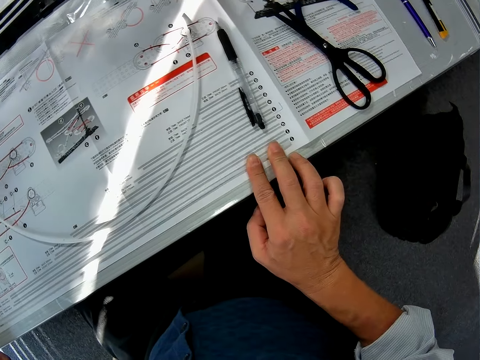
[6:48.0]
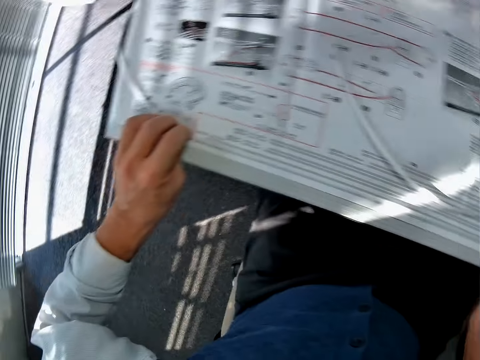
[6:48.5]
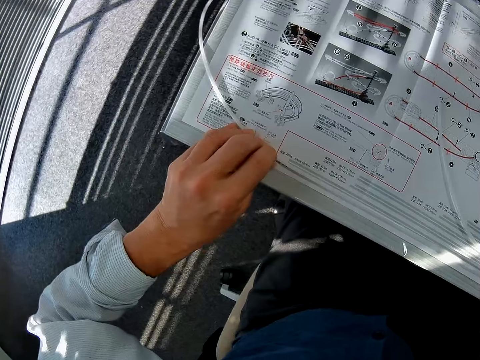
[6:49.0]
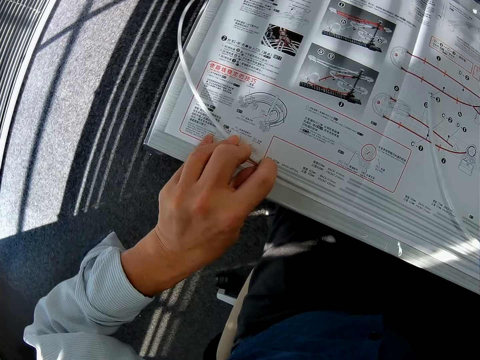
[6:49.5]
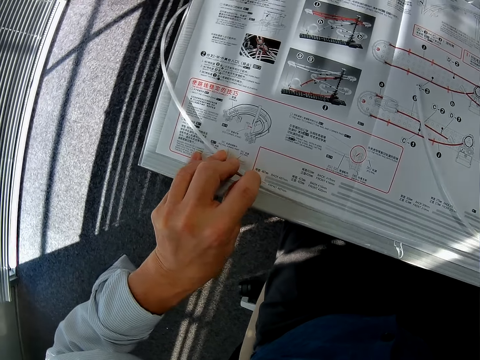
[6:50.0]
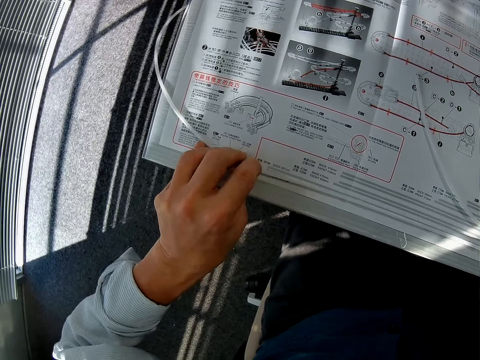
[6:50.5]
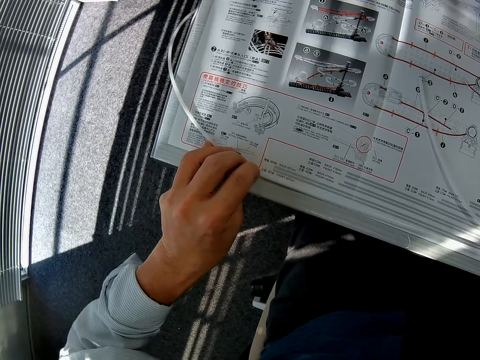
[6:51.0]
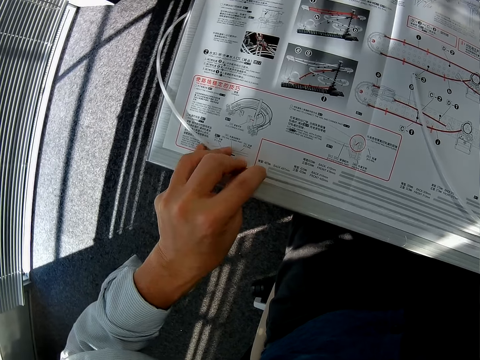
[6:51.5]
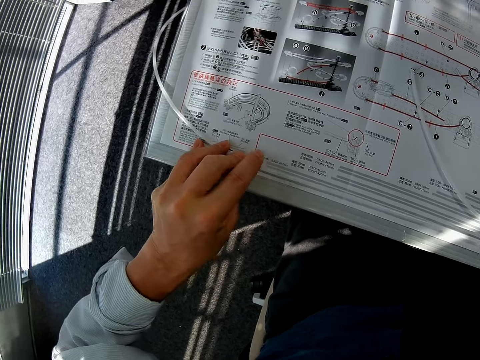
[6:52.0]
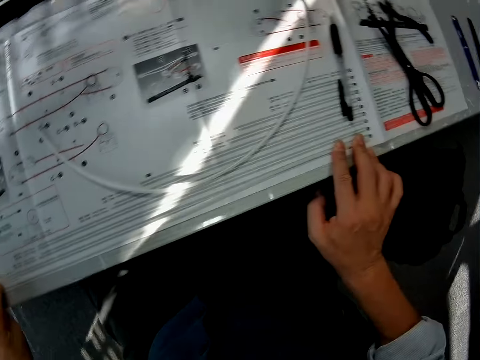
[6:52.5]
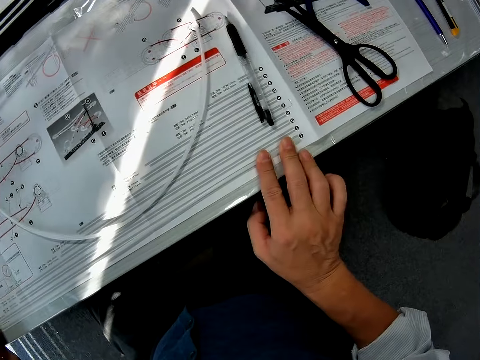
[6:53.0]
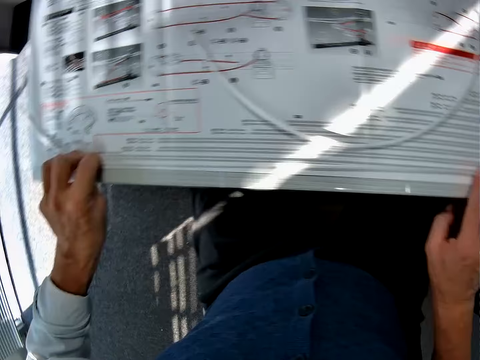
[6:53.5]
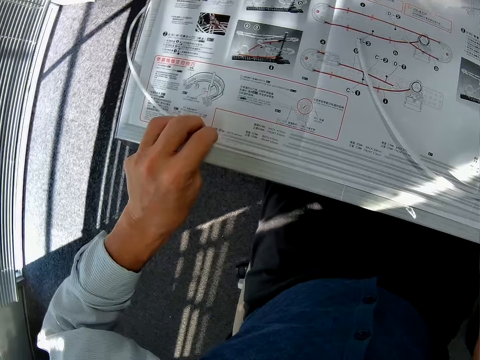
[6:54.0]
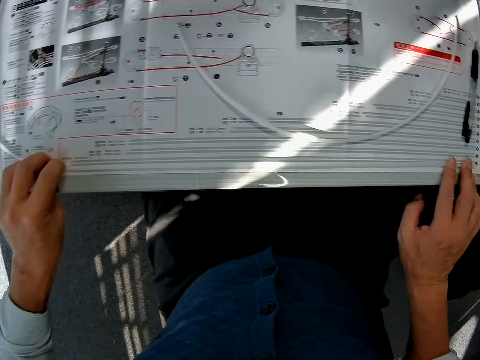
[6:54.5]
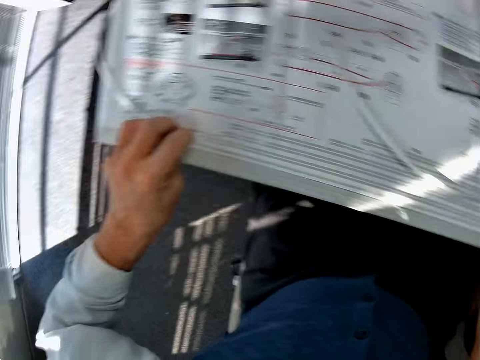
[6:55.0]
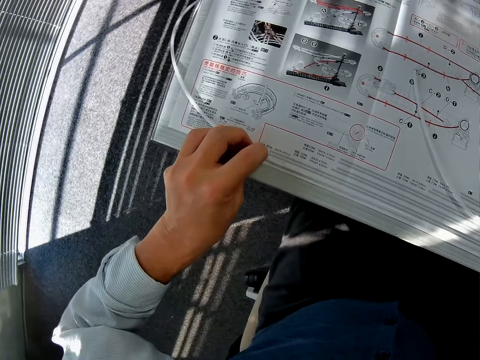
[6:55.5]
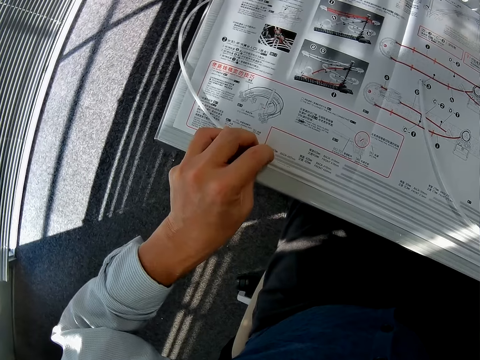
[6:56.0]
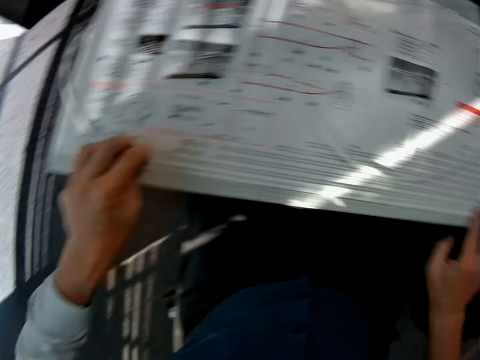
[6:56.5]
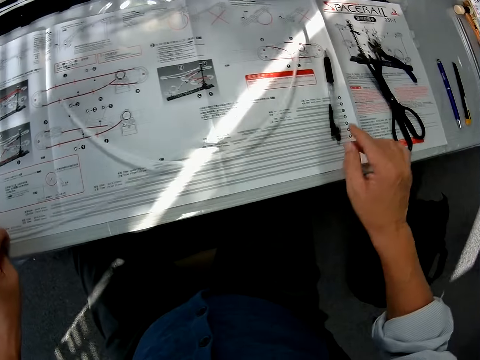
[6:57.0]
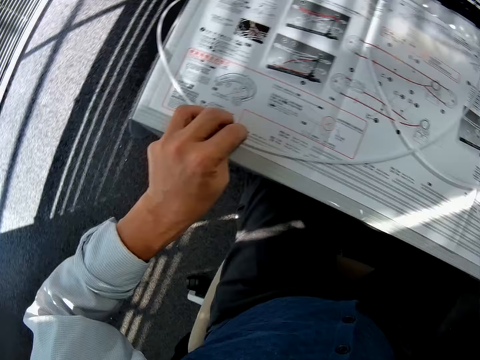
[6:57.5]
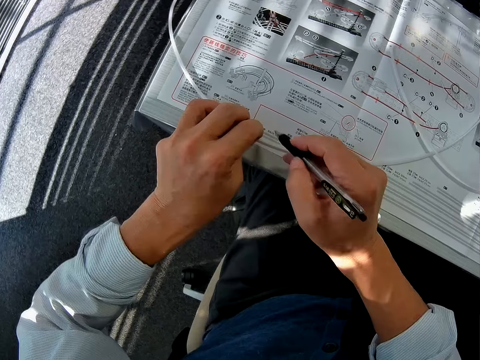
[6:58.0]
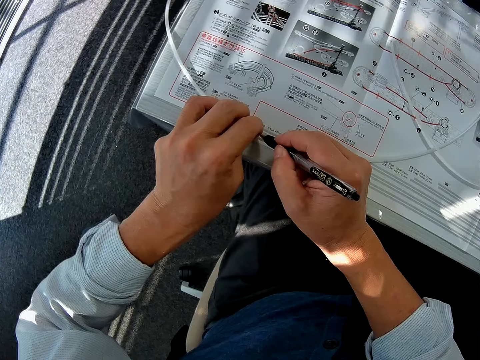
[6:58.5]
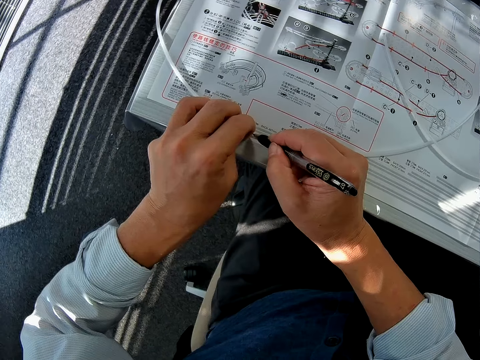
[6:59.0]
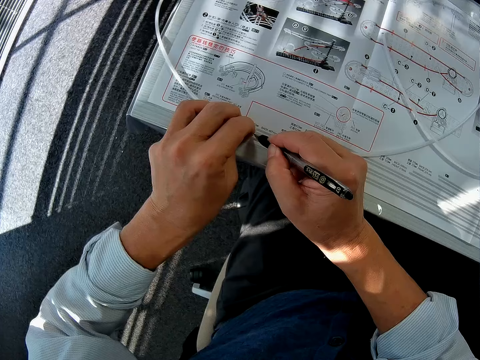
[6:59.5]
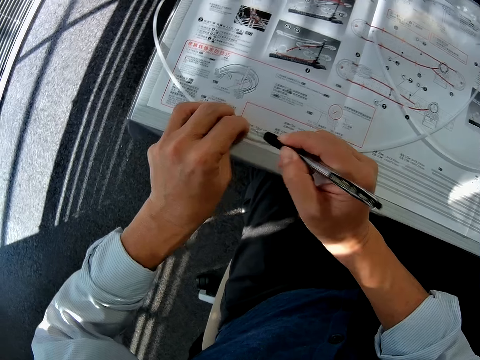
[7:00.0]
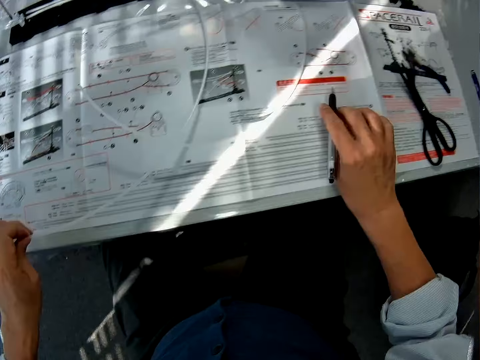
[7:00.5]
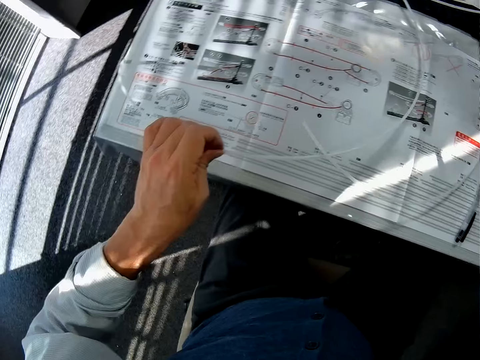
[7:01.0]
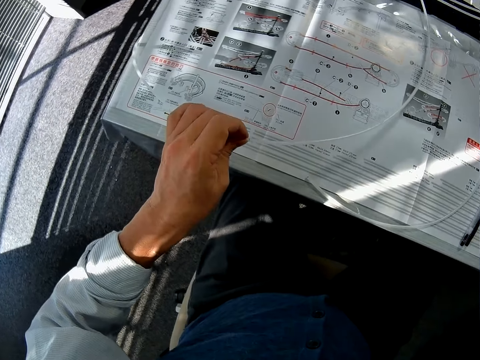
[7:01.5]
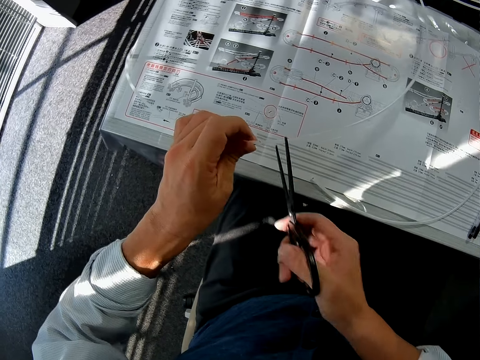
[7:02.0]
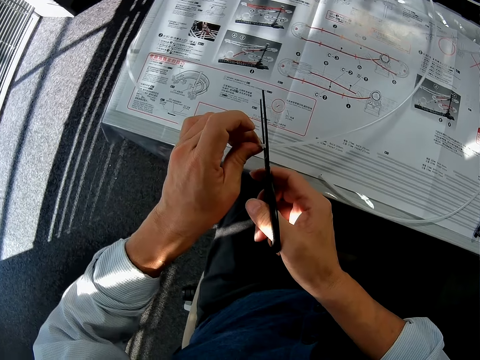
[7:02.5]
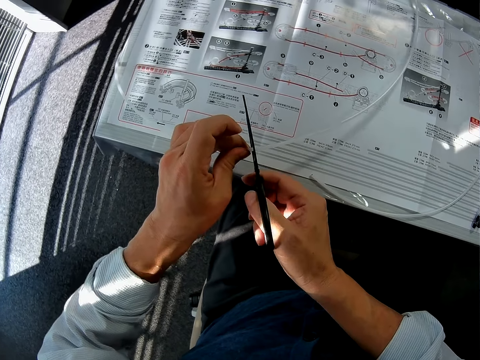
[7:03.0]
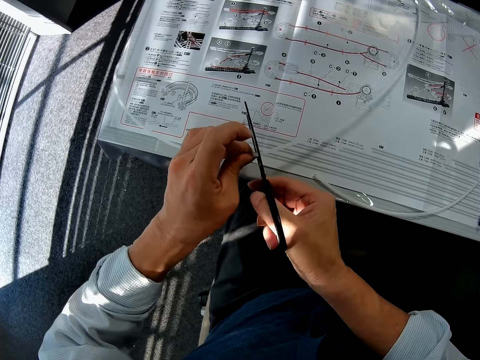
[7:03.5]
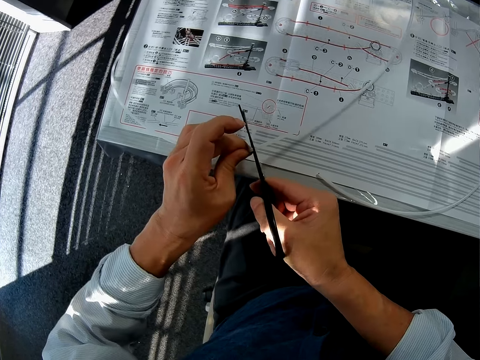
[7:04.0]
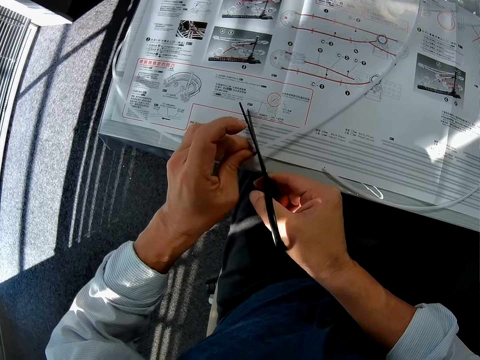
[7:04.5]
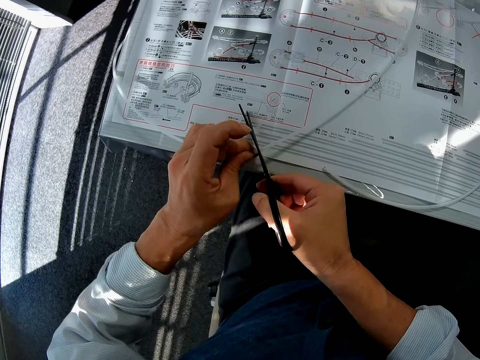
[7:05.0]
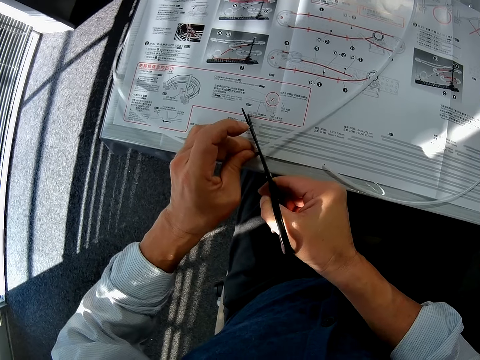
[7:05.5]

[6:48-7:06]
The camera wearer picks up the mark pen. They mark the pipe with the pen. They put down the mark pen. They pick up the scissors. They cut the pipe with the scissors.

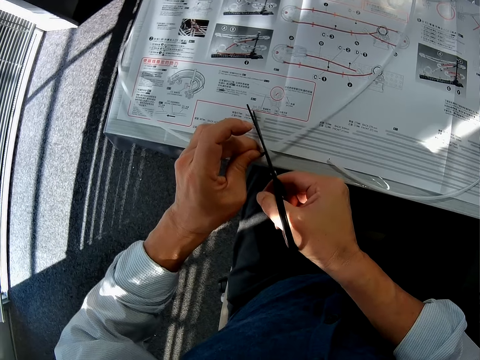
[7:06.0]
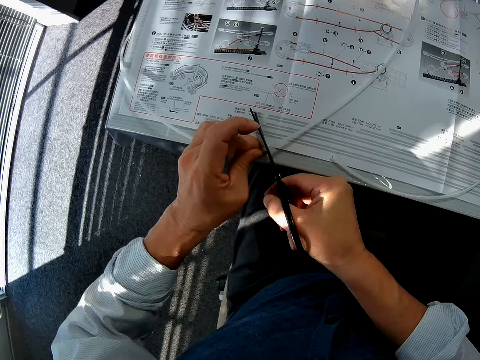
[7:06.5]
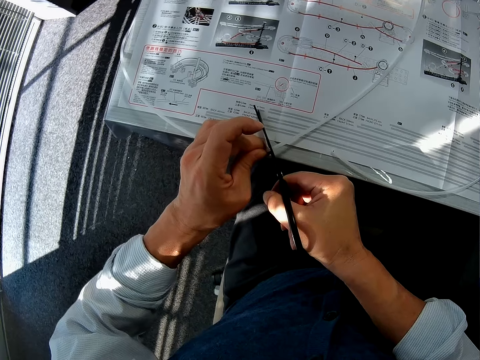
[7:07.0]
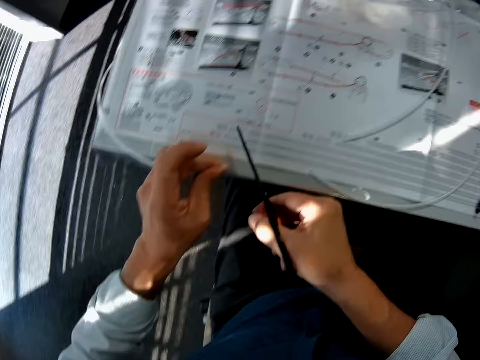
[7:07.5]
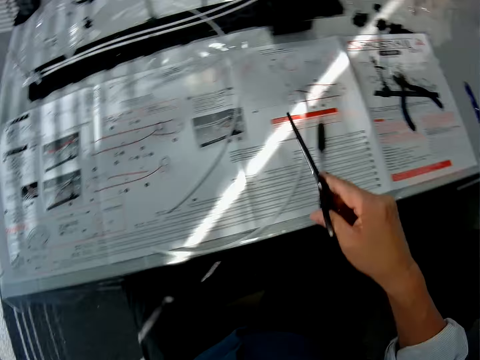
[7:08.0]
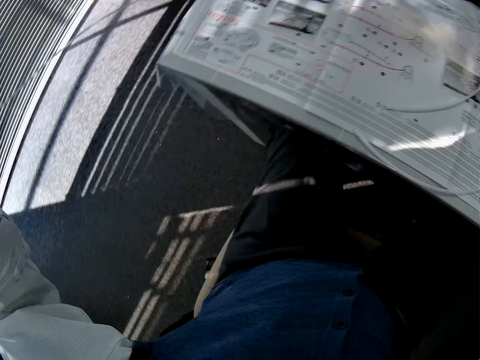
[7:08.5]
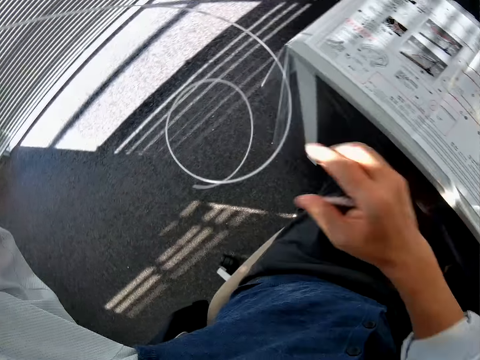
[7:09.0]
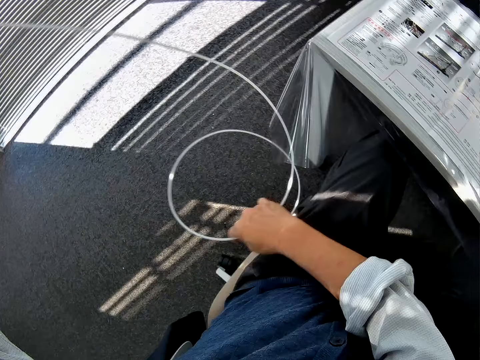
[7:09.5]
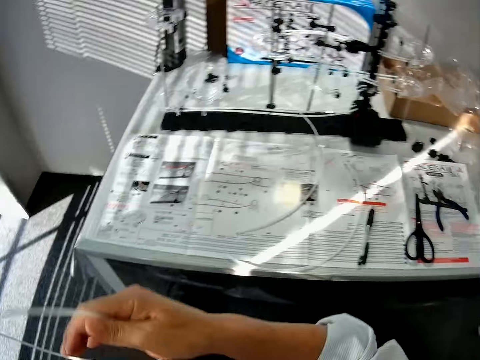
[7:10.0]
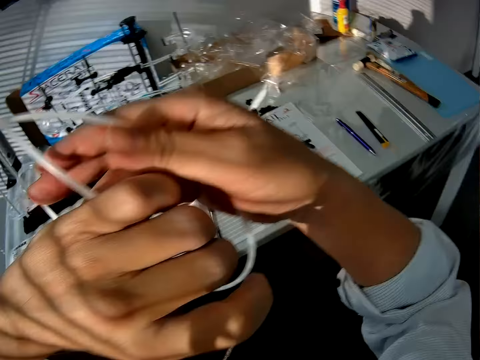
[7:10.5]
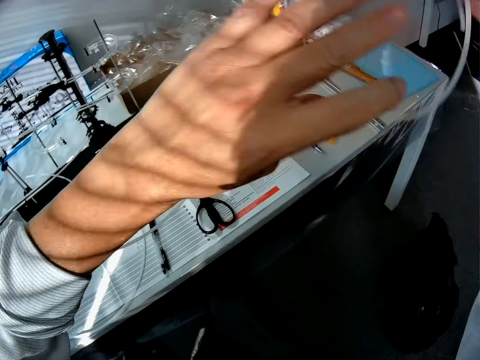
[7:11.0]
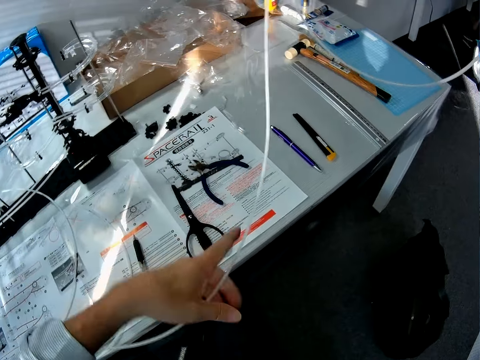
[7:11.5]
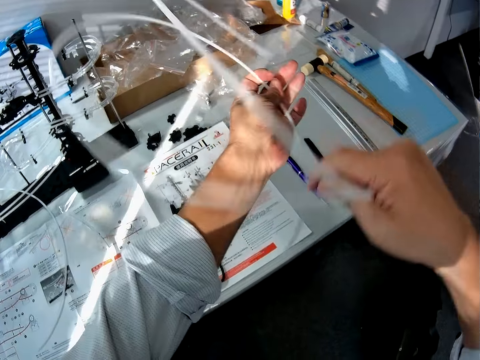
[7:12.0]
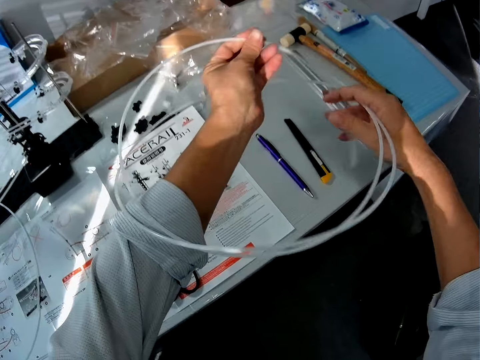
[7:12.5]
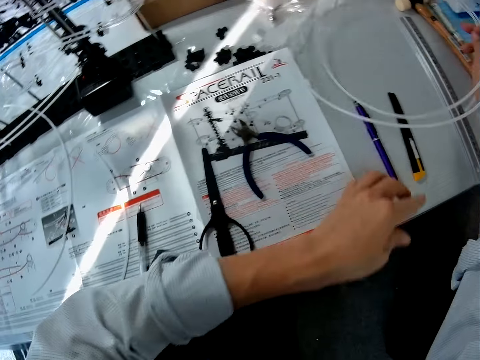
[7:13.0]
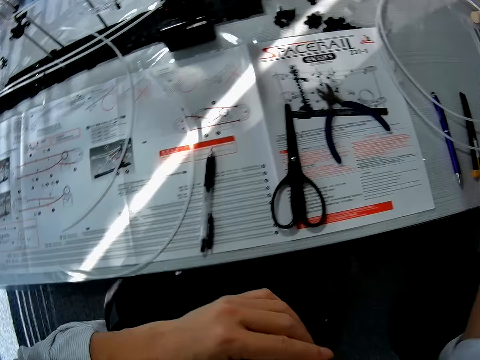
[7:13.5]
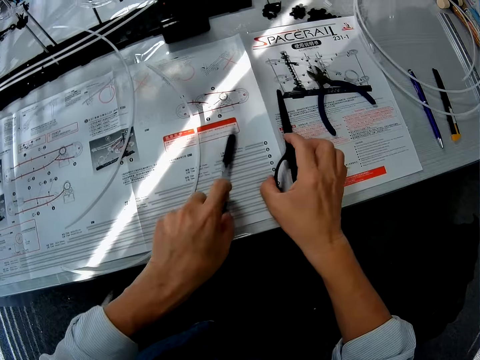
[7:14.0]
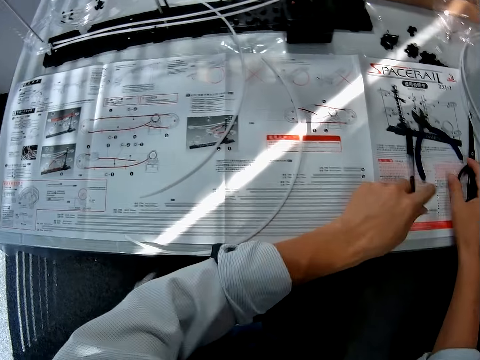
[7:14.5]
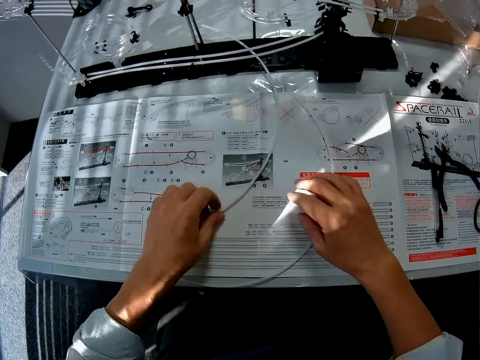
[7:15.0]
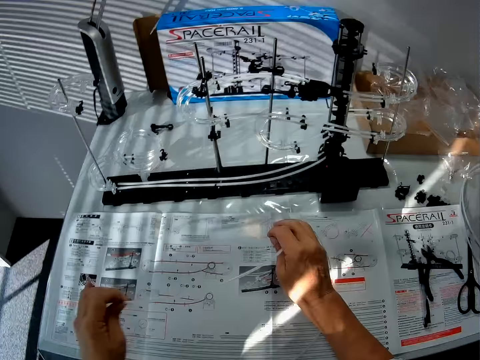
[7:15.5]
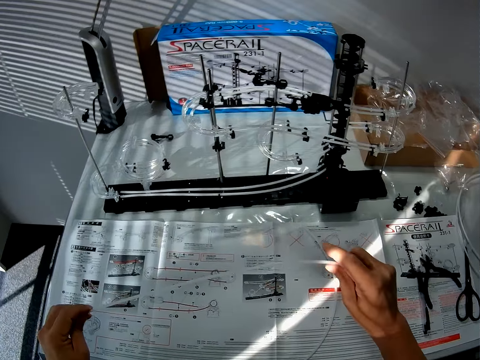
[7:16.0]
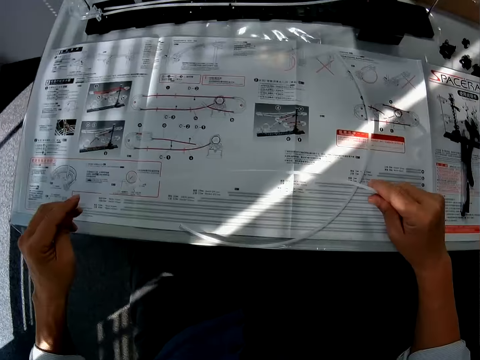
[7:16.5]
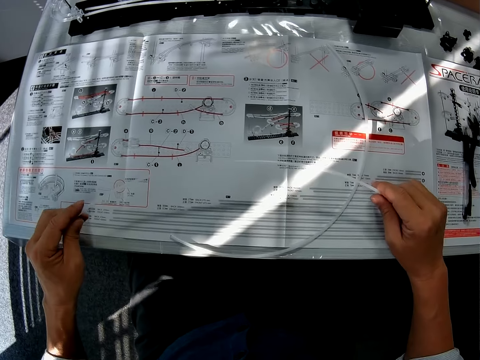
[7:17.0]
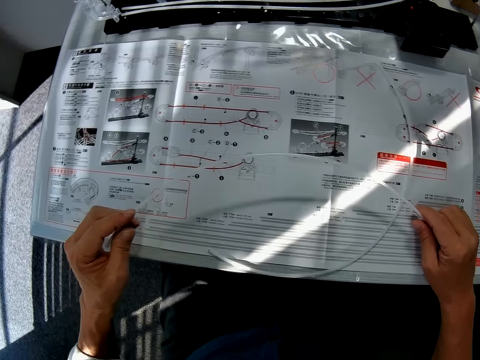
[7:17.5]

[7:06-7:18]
The camera wearer puts down the scissors. They pick up the roller coaster or pipe. They drop the pipe on the table. They touch the scissors and the pen. They pick up the scissors and mark pen and put down the scissors and mark pen. They pick up the pipe.
